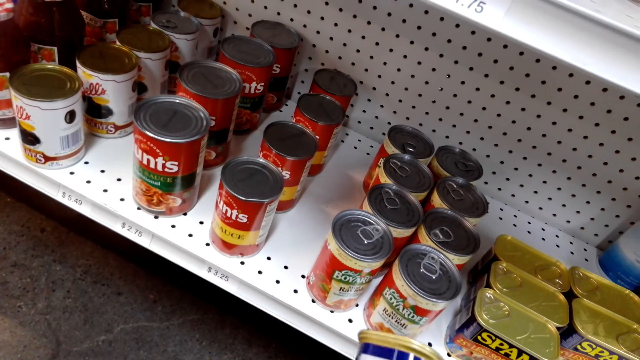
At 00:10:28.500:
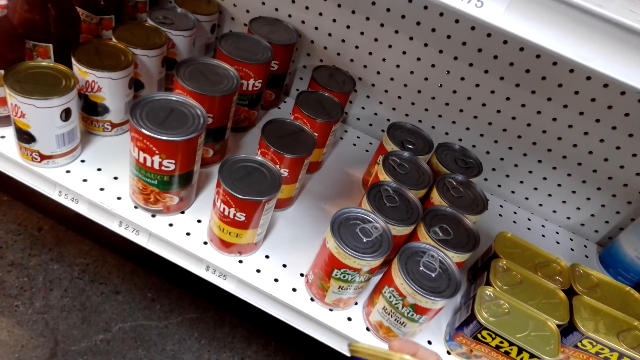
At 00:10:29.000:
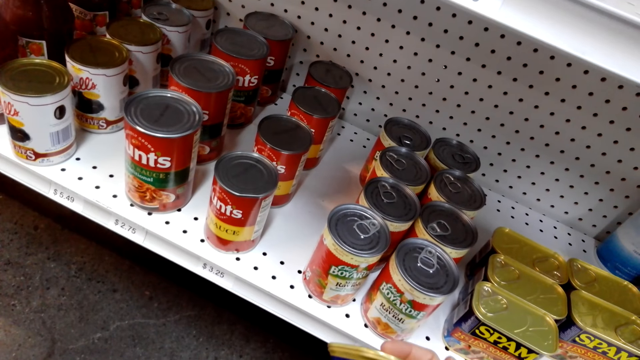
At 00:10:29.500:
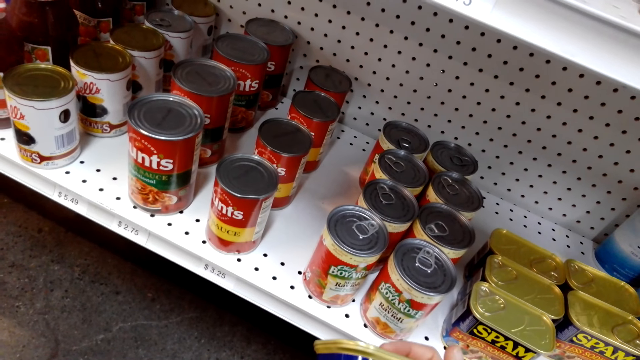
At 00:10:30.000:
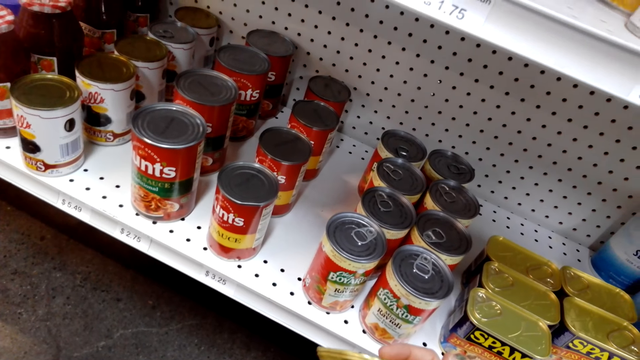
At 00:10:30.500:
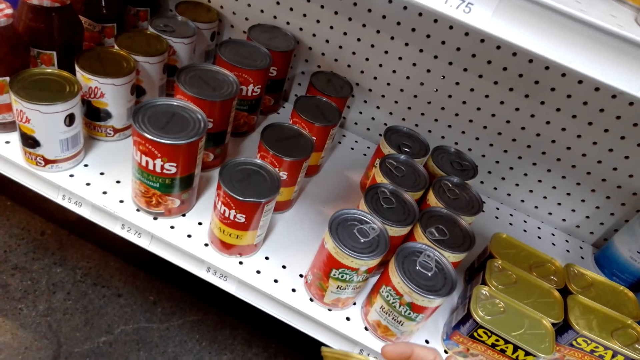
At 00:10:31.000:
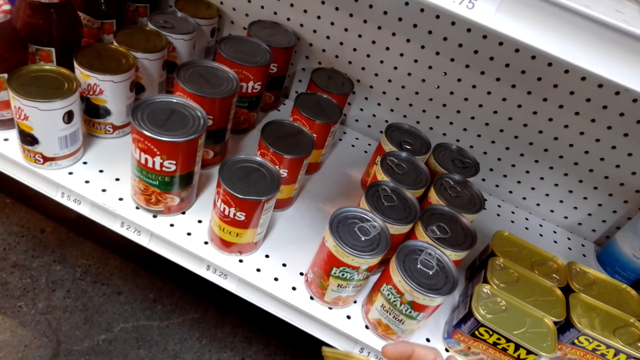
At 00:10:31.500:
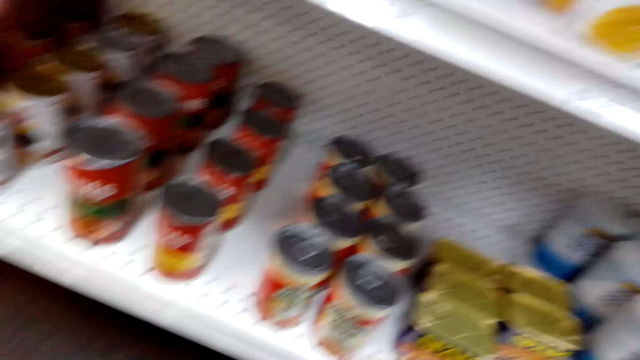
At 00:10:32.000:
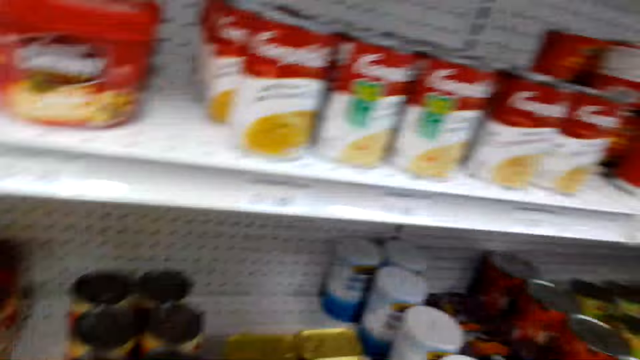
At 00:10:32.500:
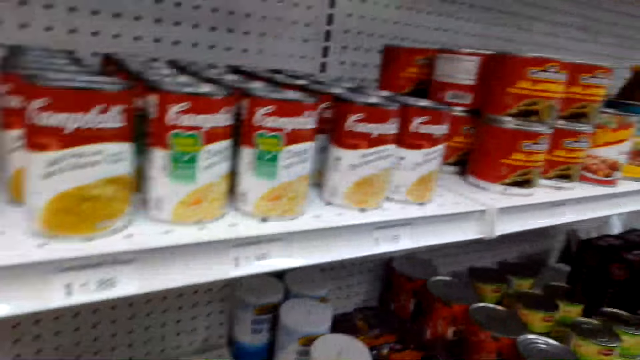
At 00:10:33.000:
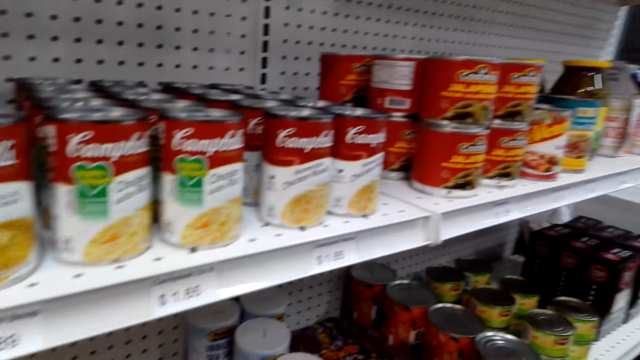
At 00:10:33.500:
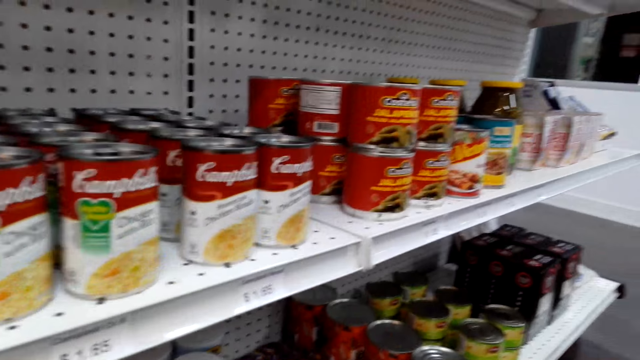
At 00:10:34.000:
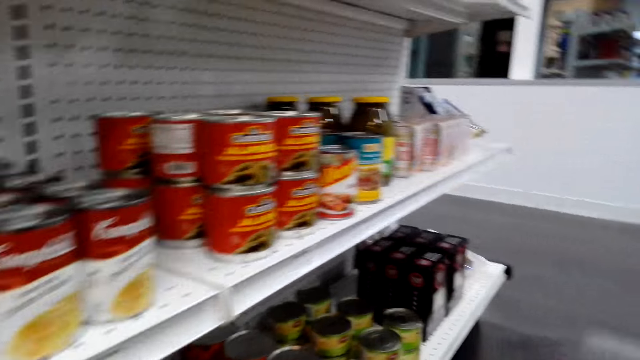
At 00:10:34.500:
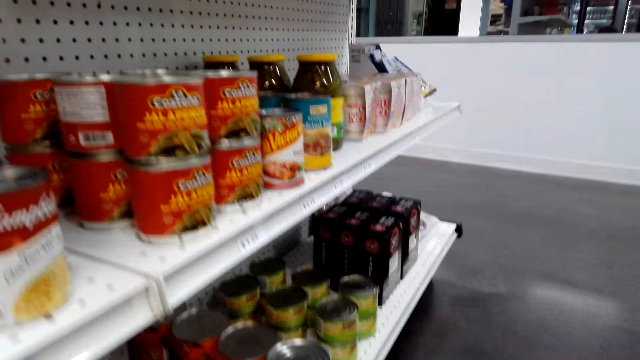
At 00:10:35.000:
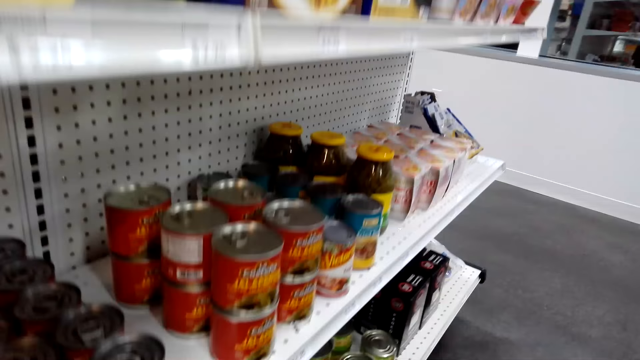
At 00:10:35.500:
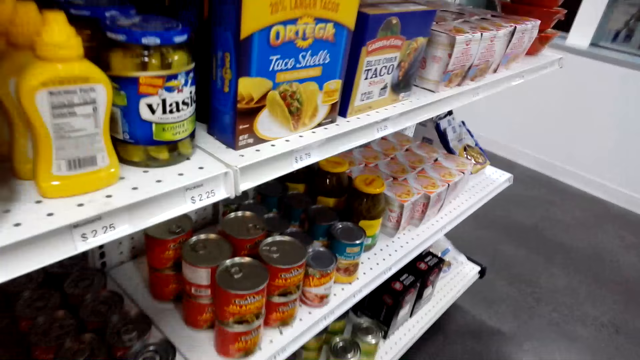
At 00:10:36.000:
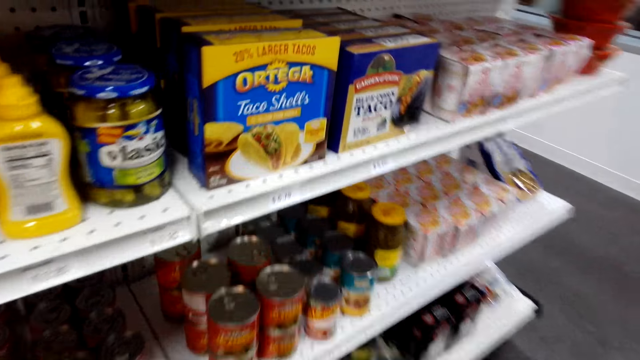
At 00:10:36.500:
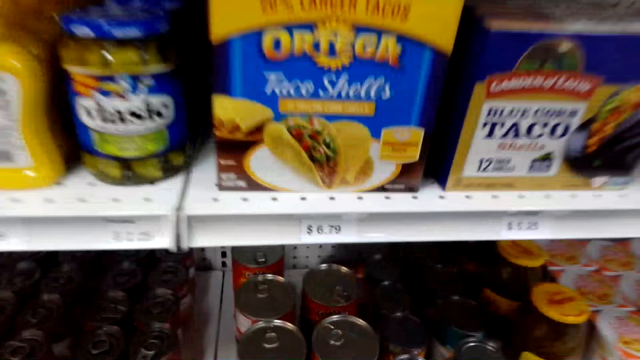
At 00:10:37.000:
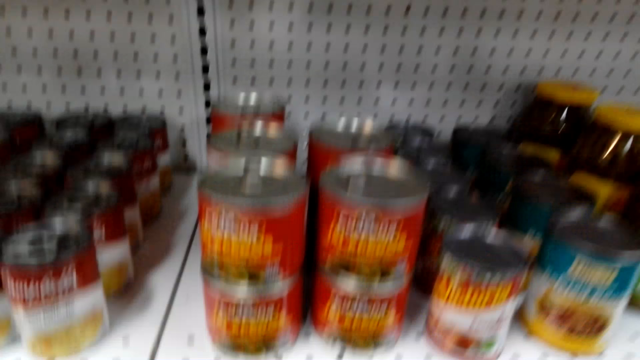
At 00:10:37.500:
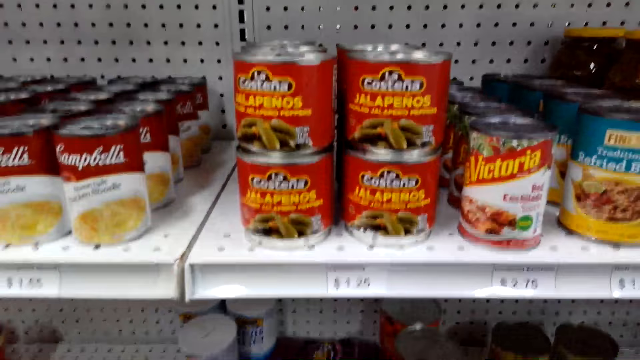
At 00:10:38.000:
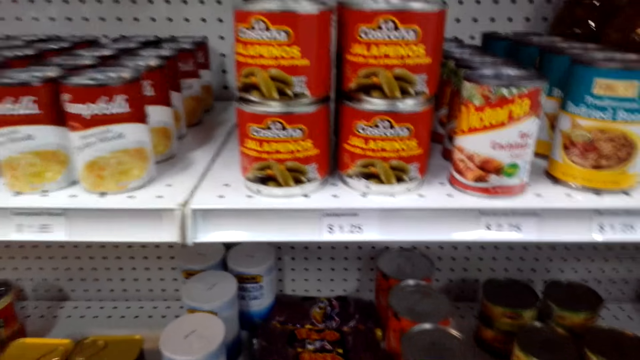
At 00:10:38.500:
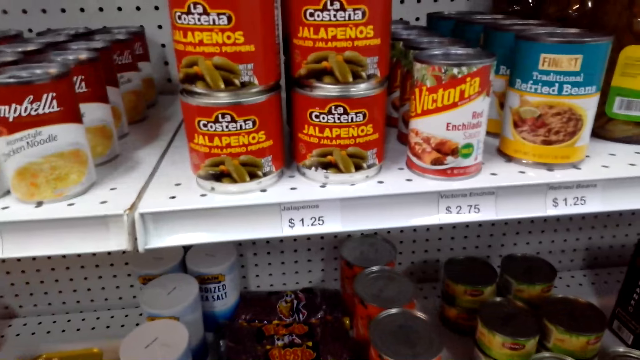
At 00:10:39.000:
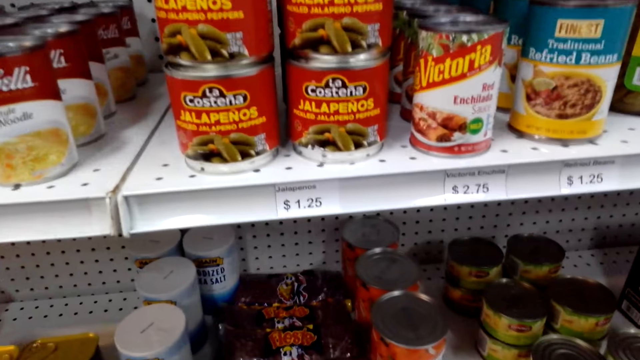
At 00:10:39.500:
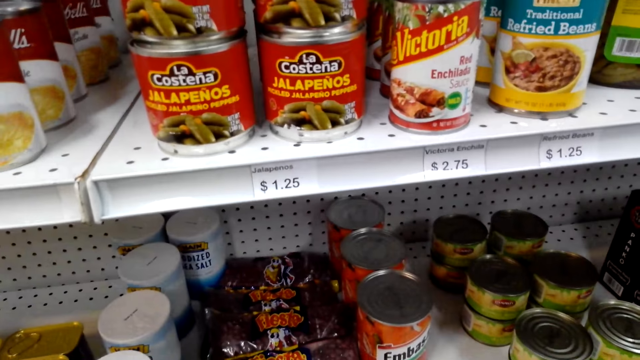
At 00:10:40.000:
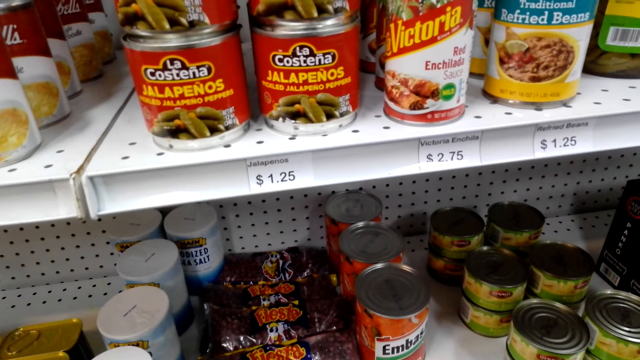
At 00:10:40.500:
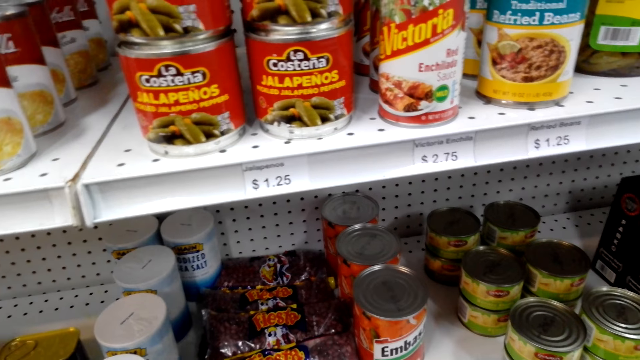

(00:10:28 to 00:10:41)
The camera wearer turns around. They stand up. They look at the items on the shelves.

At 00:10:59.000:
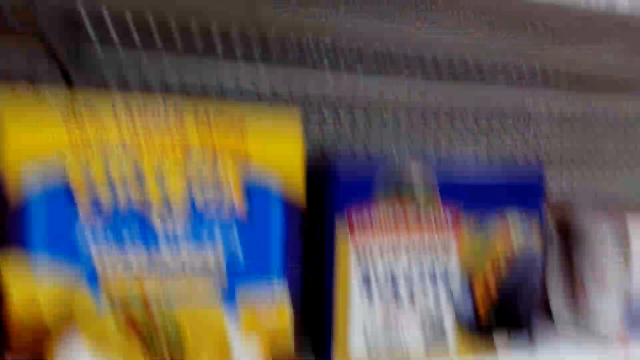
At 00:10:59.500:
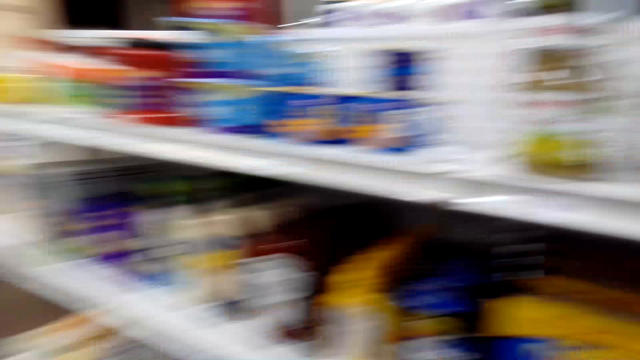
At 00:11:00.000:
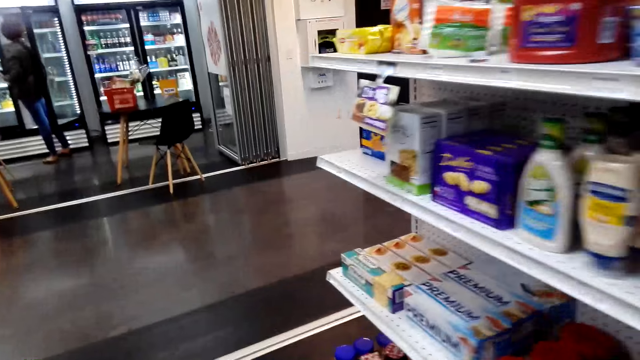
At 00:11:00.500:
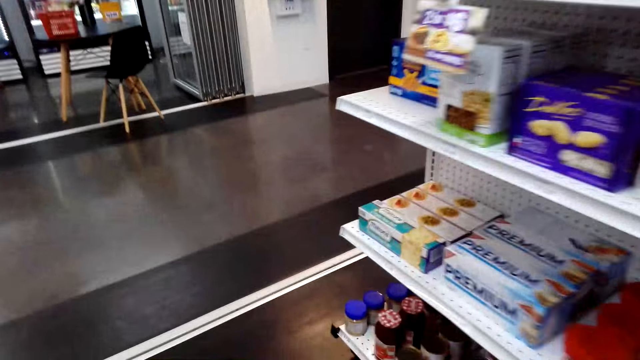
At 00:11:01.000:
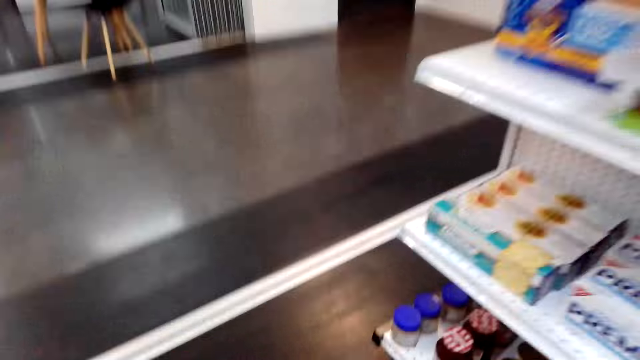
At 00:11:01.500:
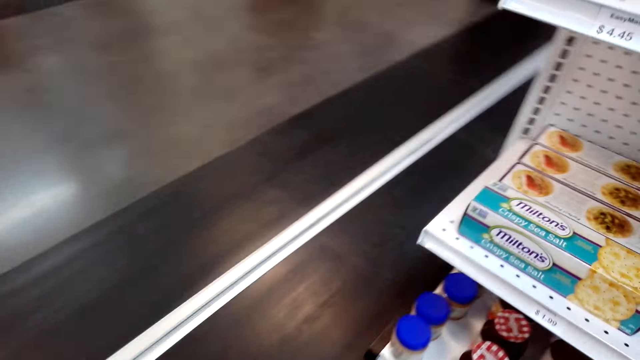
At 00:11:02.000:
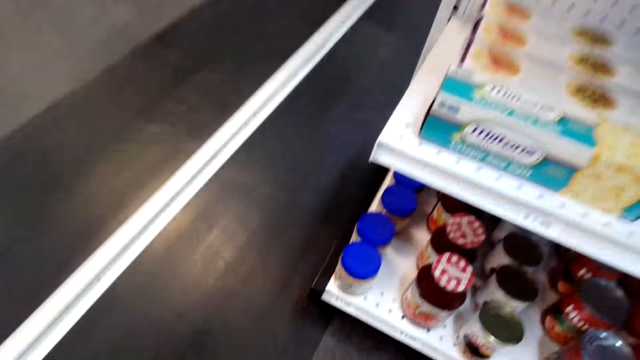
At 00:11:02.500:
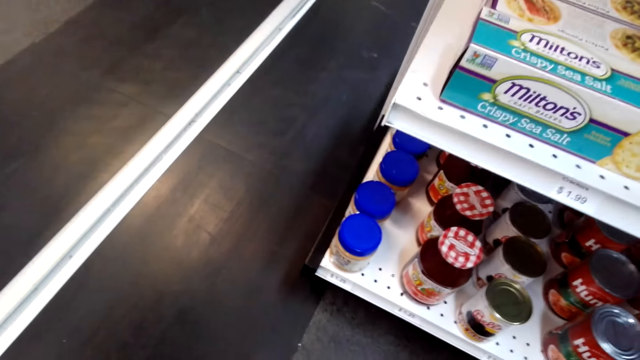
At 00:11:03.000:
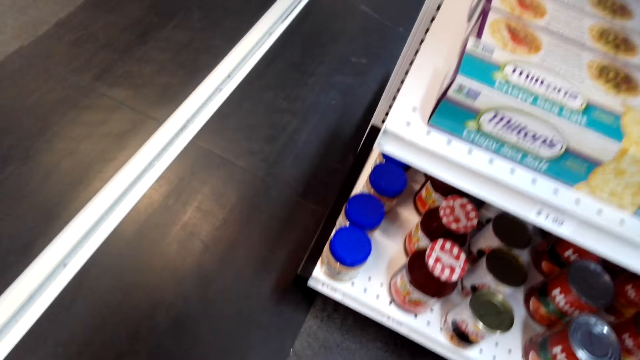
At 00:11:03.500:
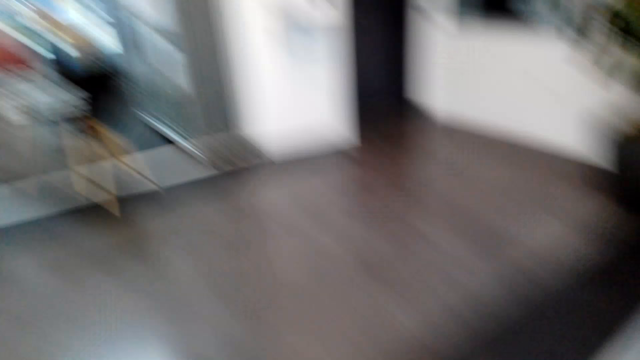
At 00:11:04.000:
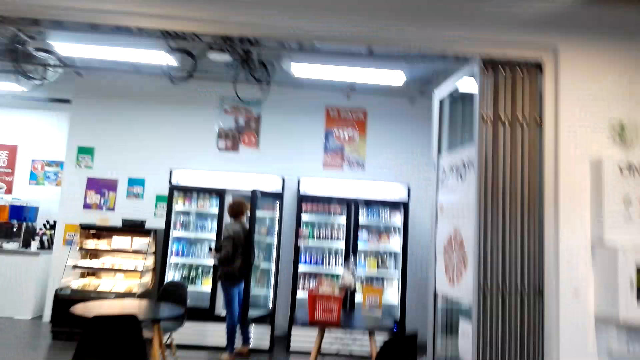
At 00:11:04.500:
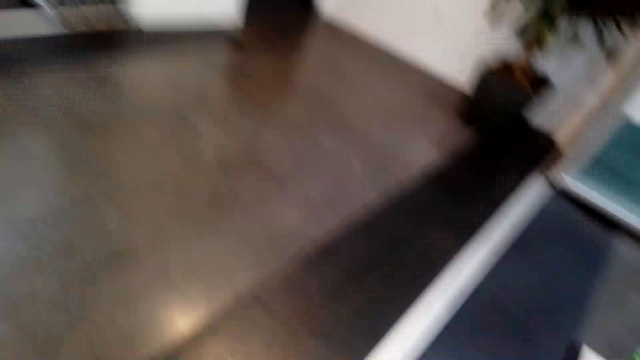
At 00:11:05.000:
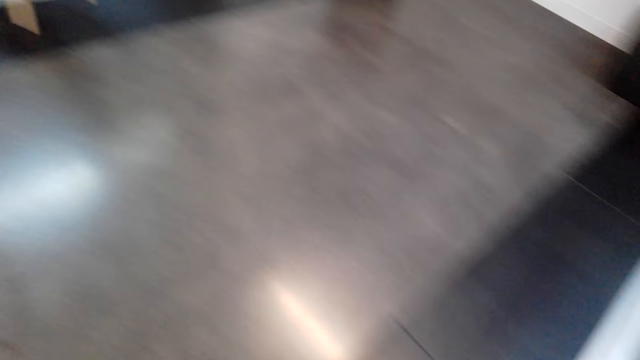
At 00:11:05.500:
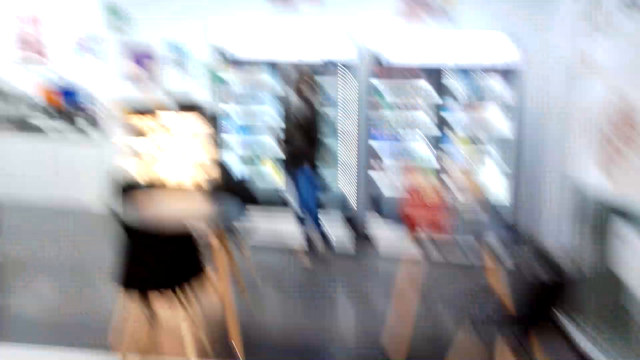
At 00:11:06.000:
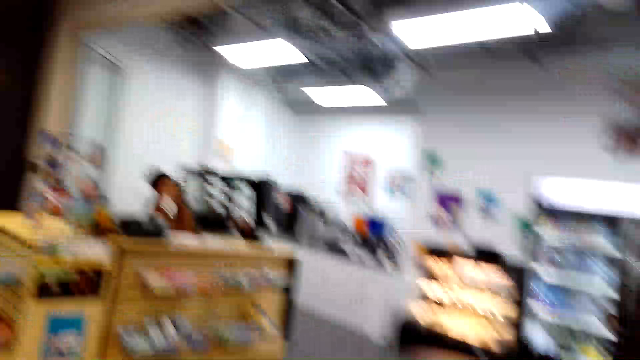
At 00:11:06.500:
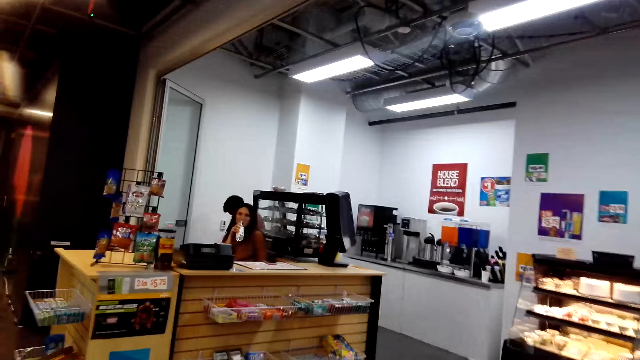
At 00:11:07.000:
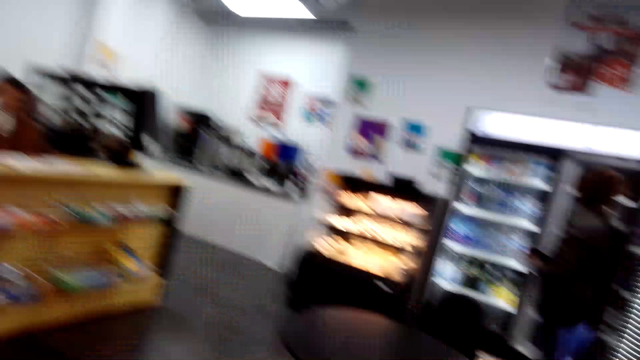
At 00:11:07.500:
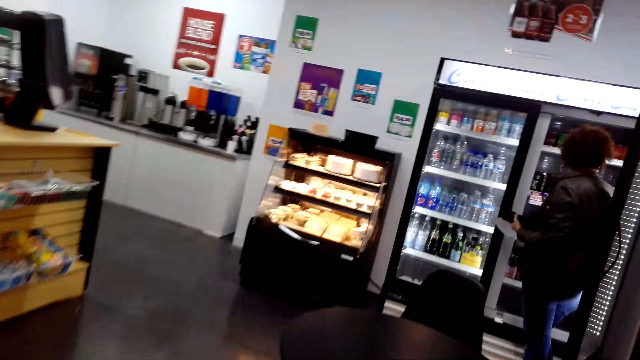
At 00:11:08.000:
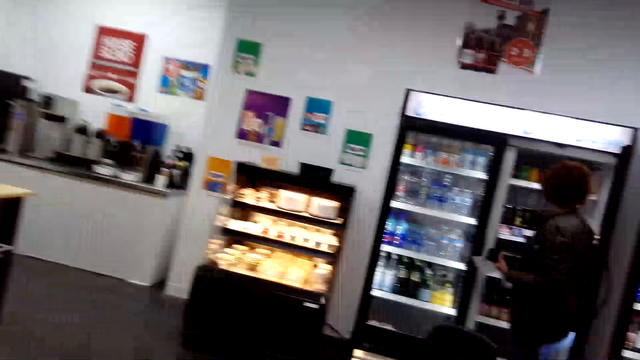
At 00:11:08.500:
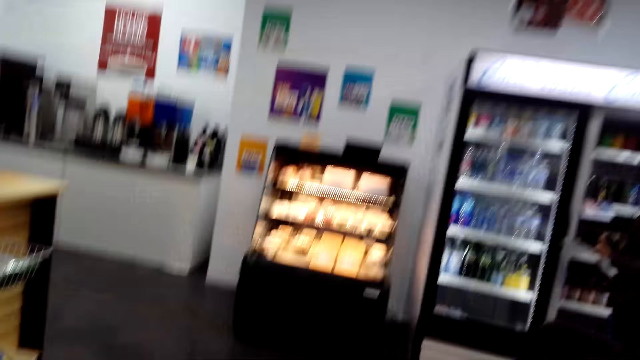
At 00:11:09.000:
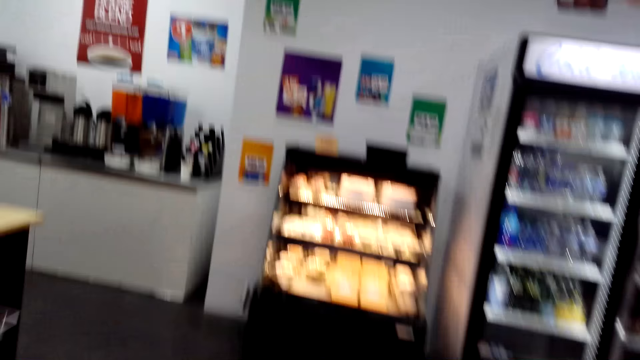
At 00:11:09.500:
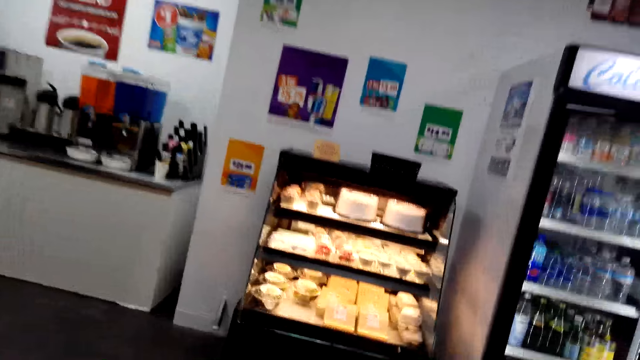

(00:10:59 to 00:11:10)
The camera wearer walks. They stop. They walk towards the dessert stand.
